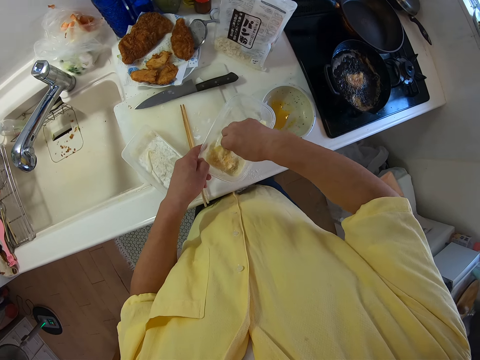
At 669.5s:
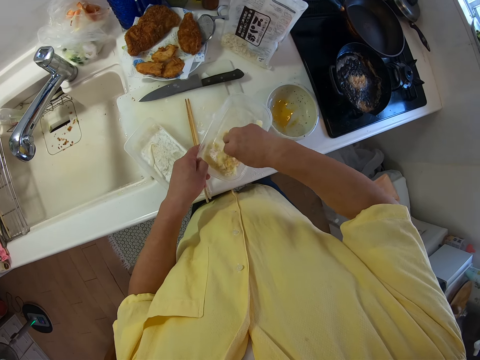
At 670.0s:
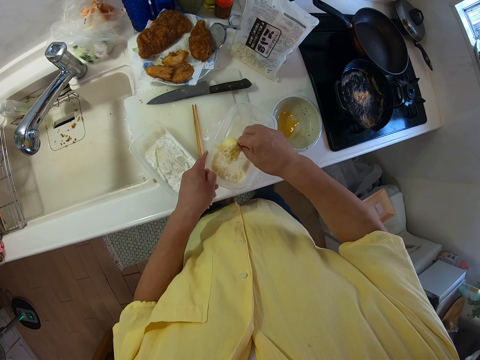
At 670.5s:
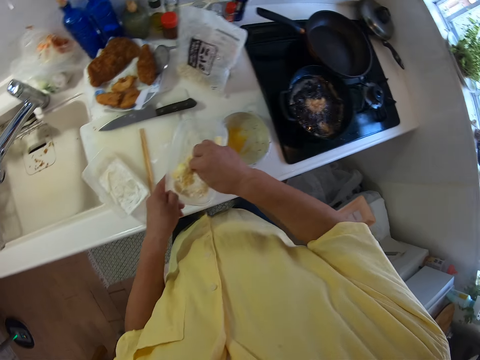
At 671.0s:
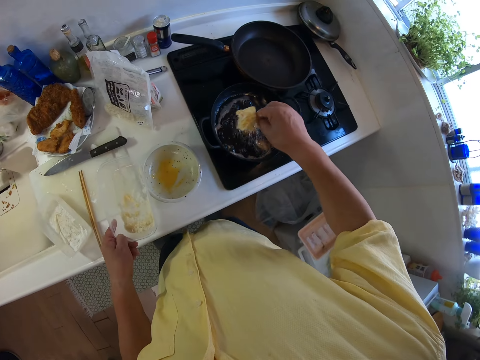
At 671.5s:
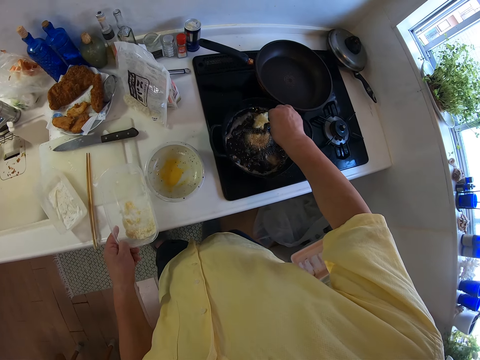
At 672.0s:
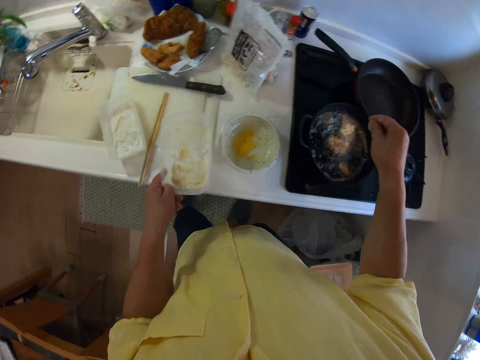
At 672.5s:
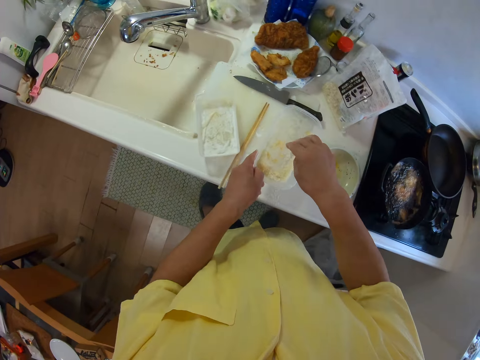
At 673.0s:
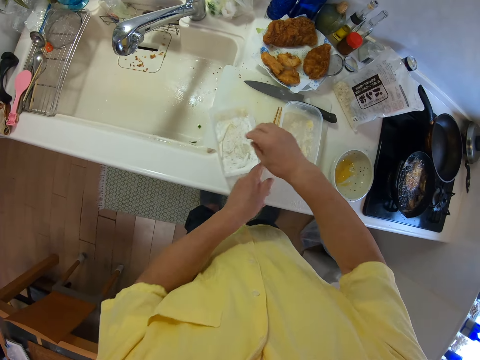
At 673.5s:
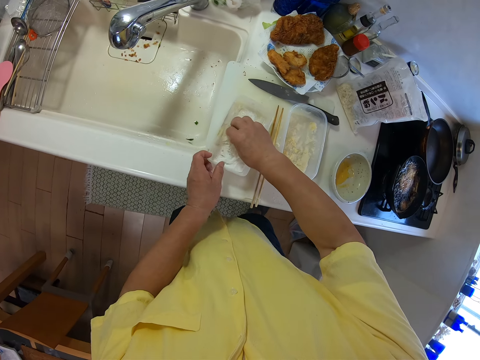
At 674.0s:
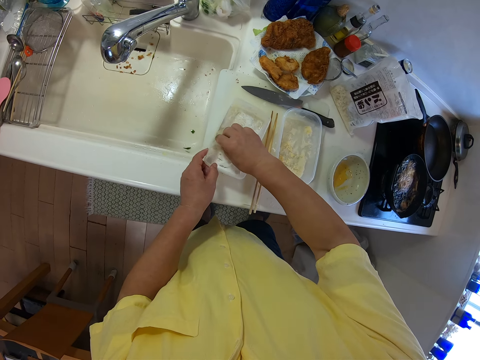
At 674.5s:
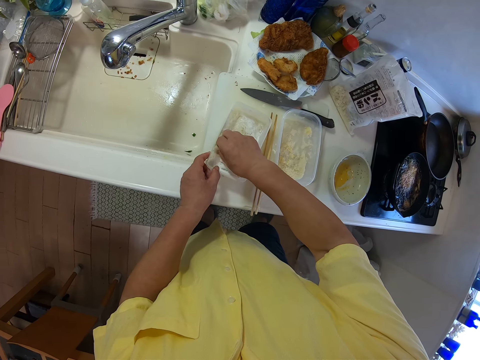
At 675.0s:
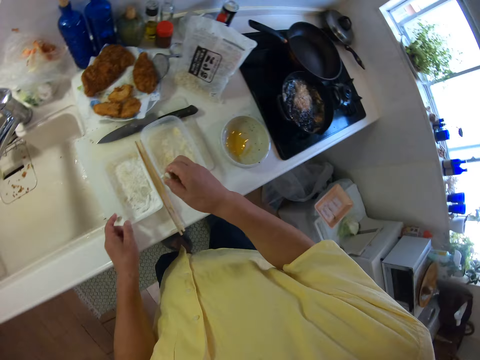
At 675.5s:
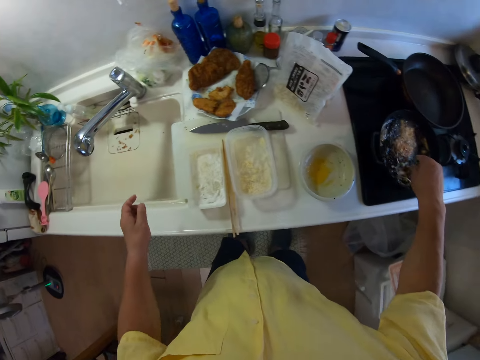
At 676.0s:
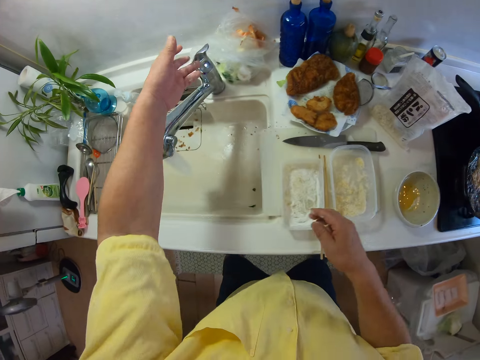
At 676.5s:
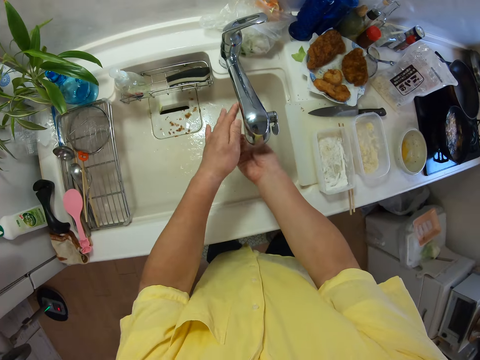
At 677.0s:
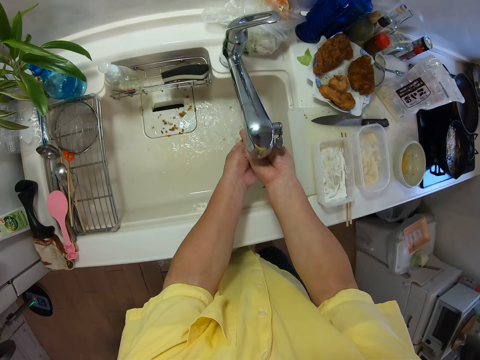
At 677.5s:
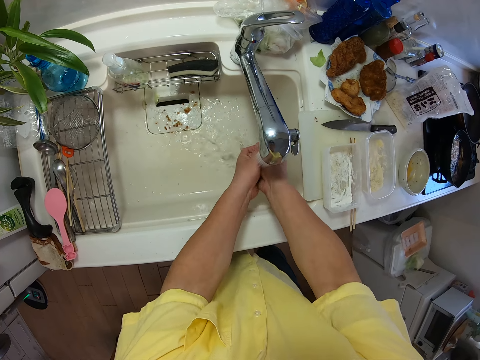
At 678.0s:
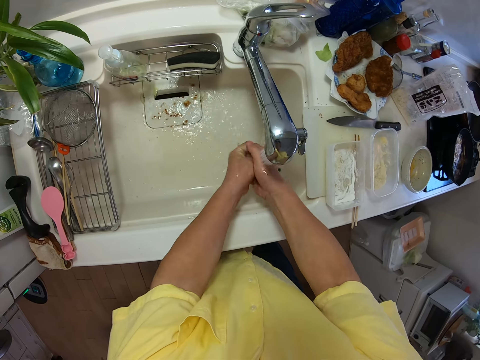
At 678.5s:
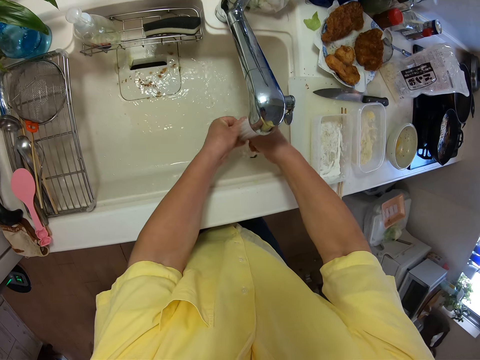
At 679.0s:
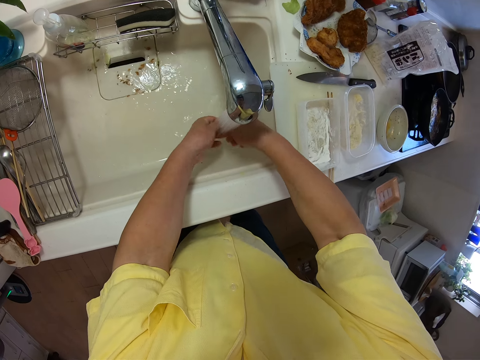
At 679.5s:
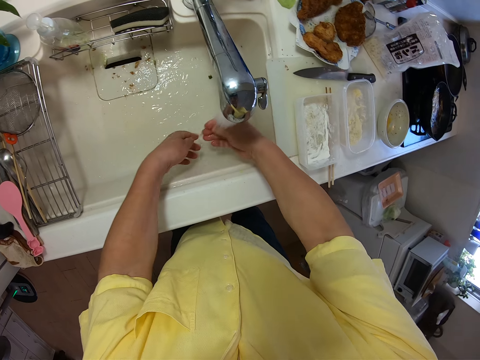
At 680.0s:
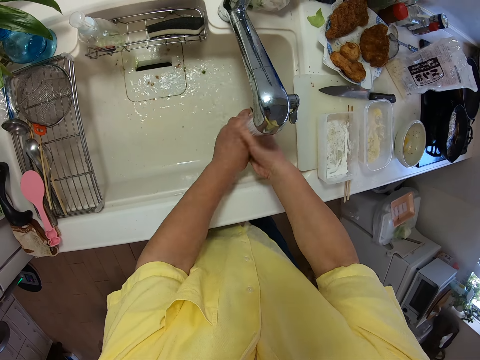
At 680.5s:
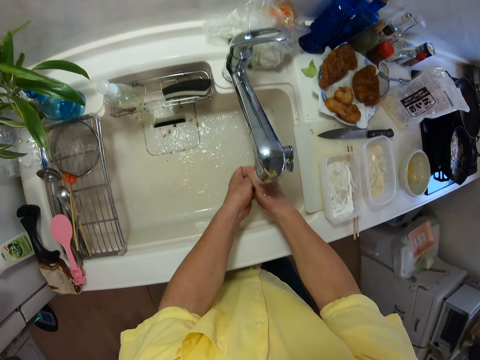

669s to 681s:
The camera wearer places the slice of vegetable in his right hand into the frying pan on the cooker. He places the plate in his left hand on the table. He picks up a slice of vegetable from the plate on the table with his right hand. He holds the plate on the table with his left hand. He places the slice of vegetable in his right hand into the frying pan on the cooker. He opens the kitchen tap with his left hand. He washes his hands under the tap.

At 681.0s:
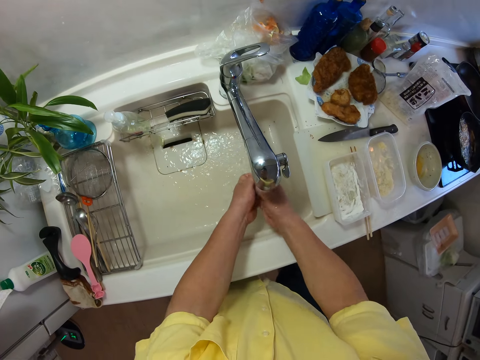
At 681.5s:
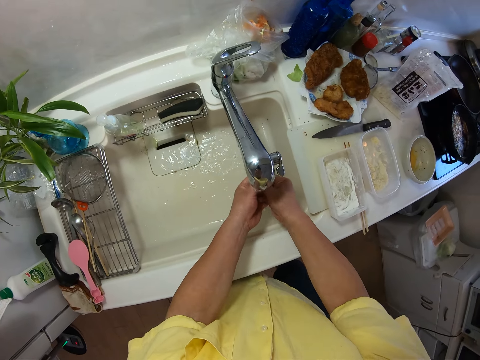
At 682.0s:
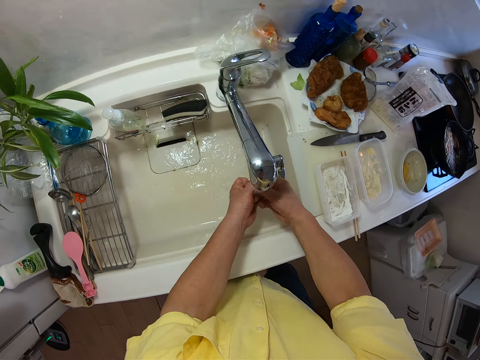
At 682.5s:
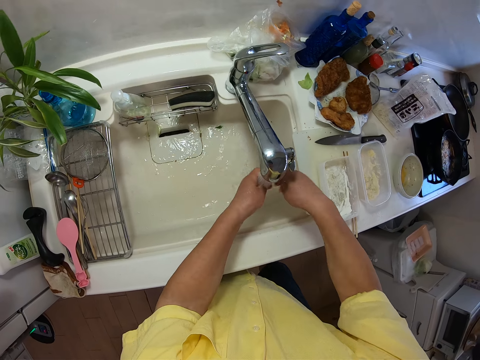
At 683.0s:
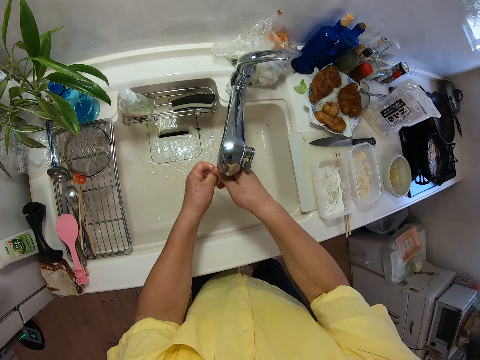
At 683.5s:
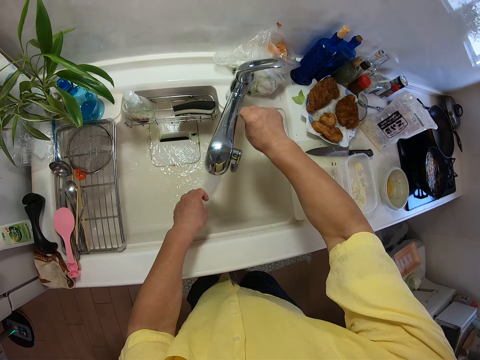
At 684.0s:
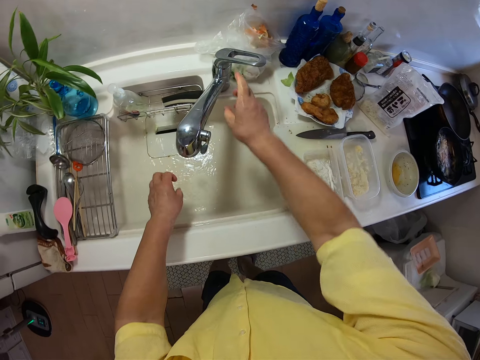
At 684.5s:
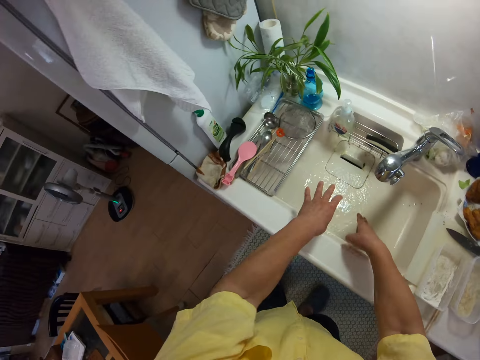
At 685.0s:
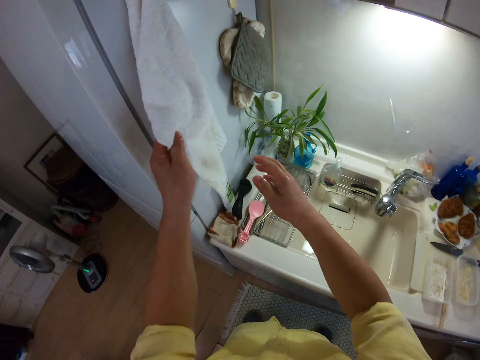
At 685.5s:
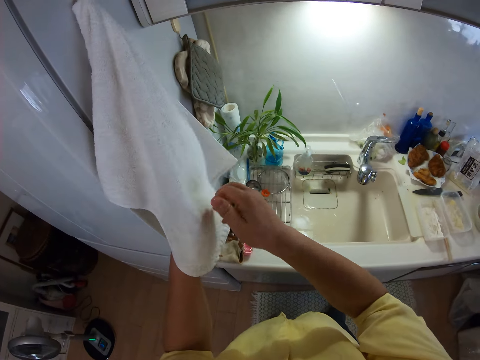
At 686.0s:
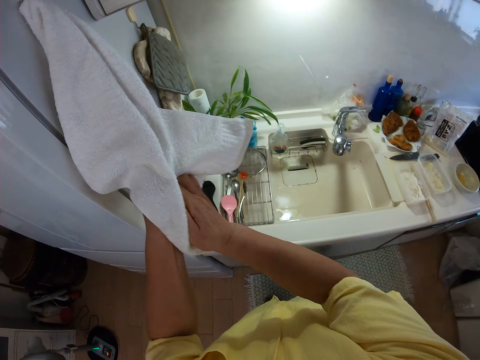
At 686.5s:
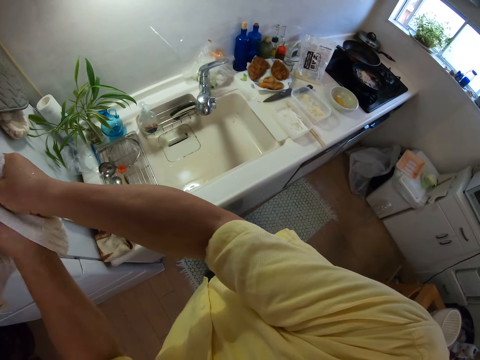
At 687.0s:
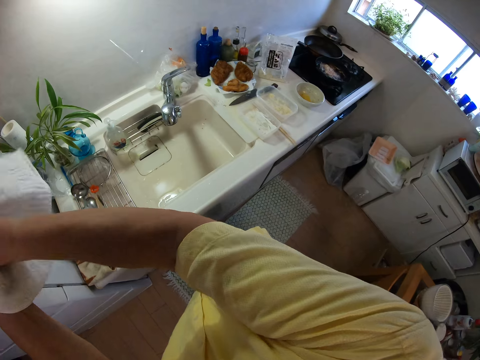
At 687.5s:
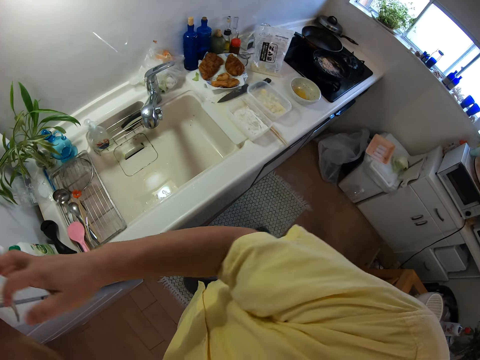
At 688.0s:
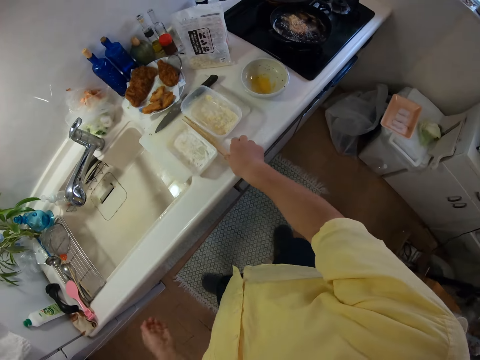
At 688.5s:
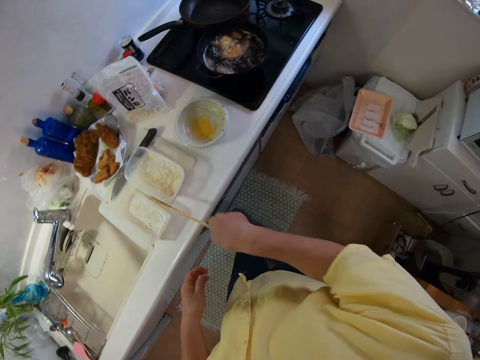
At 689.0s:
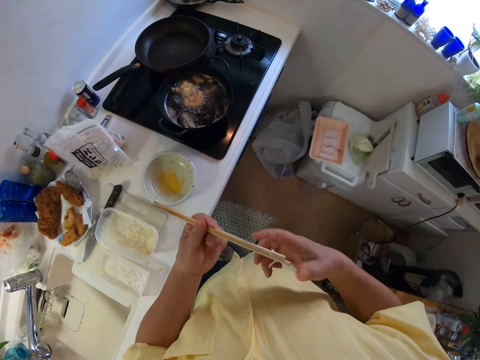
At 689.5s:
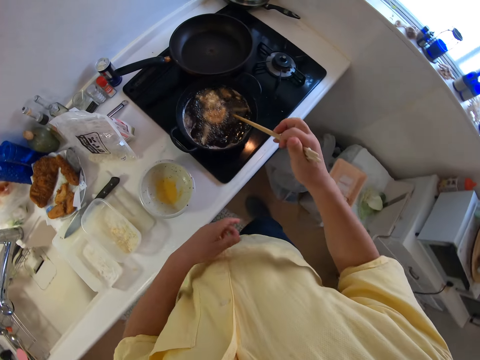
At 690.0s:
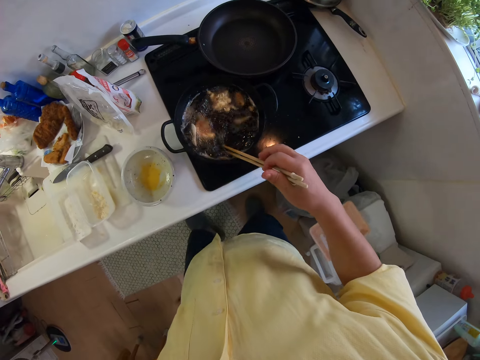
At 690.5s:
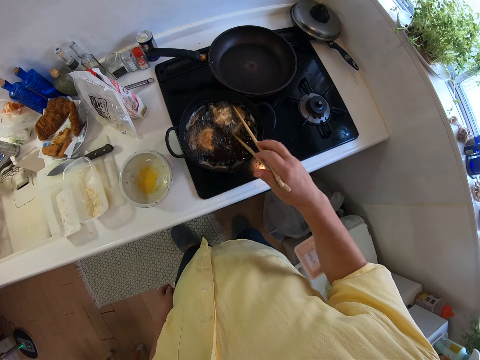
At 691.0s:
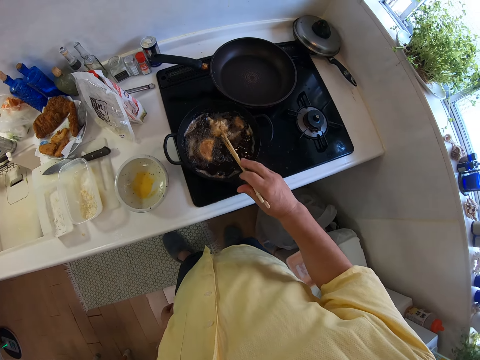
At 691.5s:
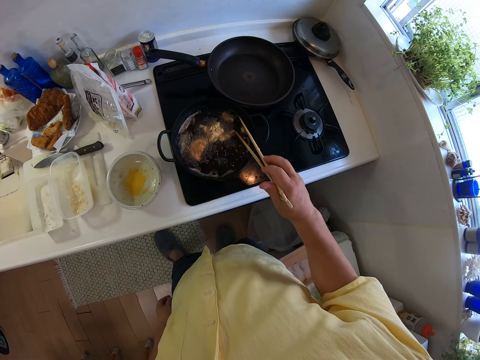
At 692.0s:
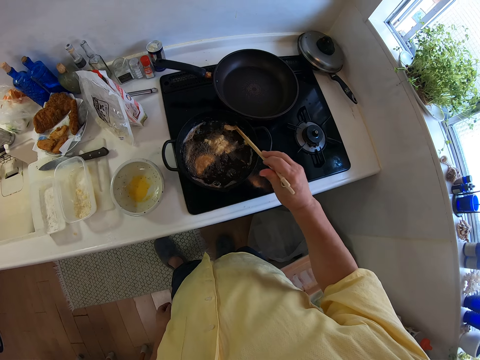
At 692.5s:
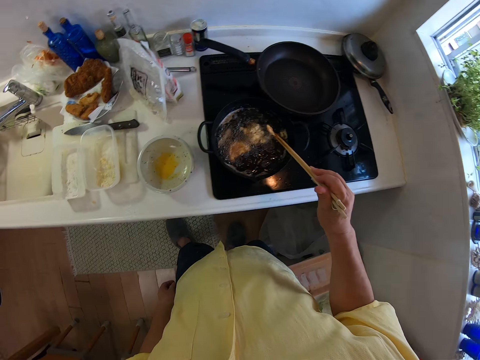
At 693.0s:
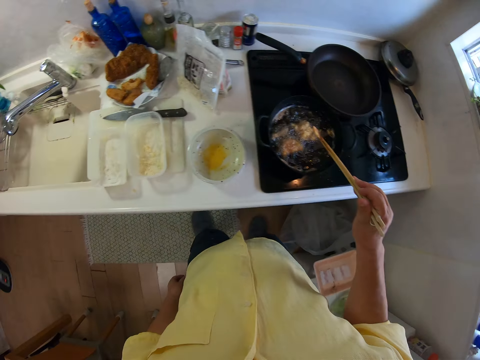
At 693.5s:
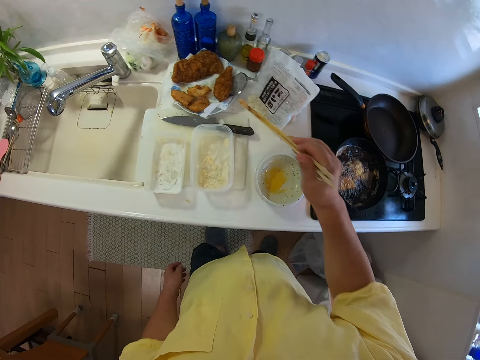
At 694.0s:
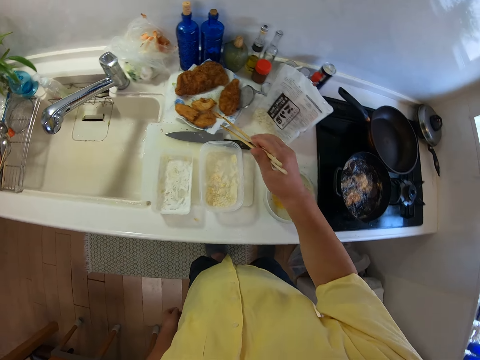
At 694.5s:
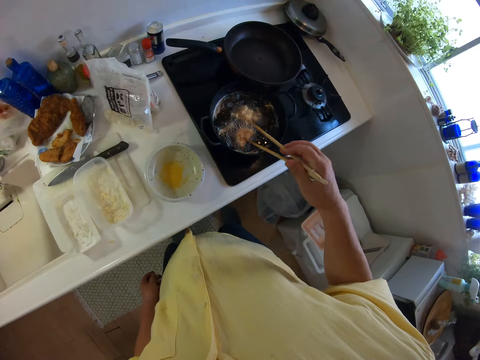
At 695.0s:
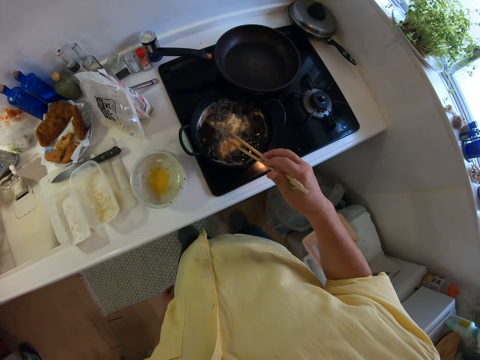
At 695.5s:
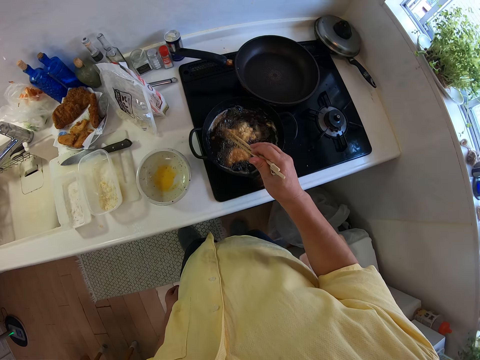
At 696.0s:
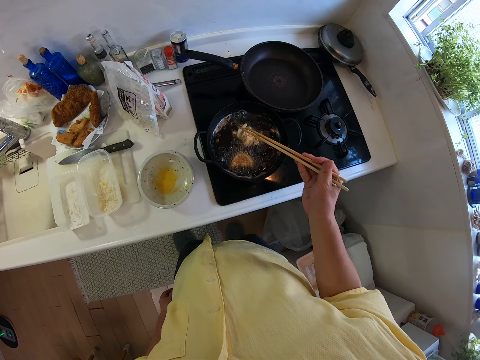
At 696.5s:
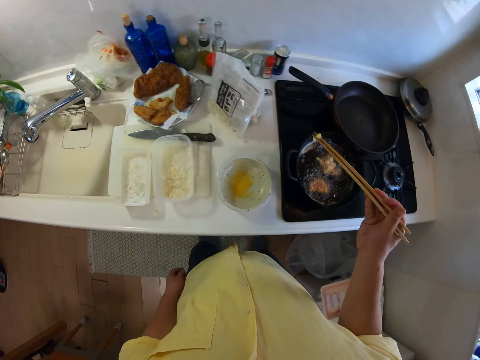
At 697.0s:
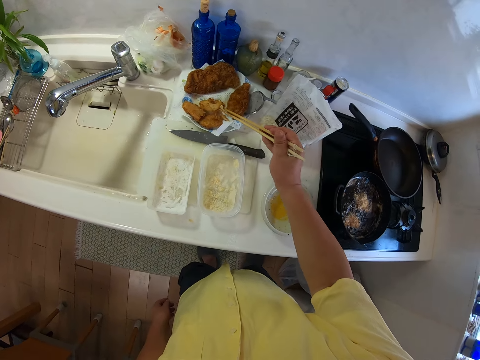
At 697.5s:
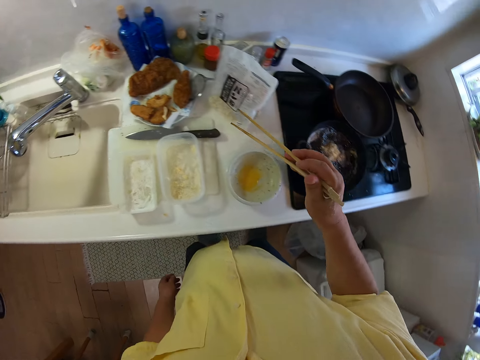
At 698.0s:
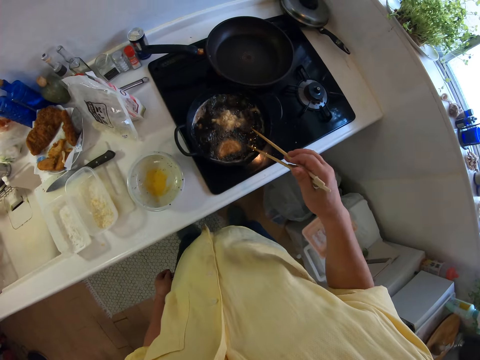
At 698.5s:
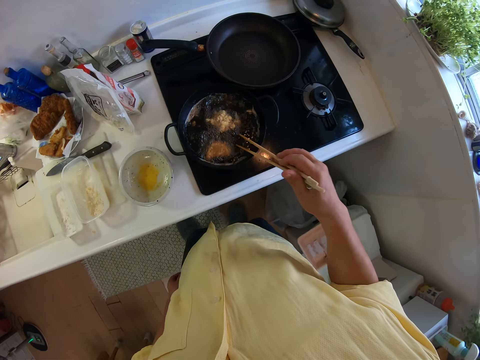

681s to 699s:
The camera wearer rotates the tap. He closes the kitchen tap. He wipes his hands on a cloth on the wall. He picks up the chopsticks from the table with his right hand. He turns the food in the frying pan with the chopsticks in his right hand. He picks out food from the frying pan with the chopsticks in his right hand. He places the food in the chopsticks on the plate on the table. He picks out food from the frying pan with the chopsticks in his right hand. He places the food in the chopsticks on the plate on the table.
